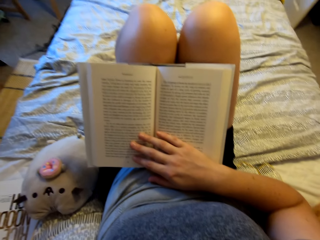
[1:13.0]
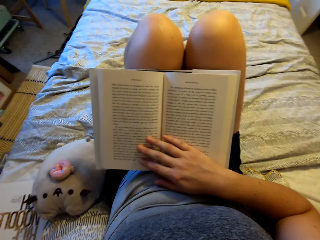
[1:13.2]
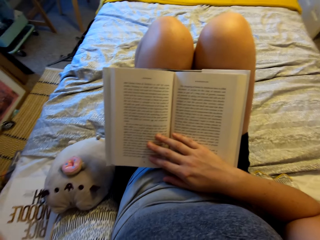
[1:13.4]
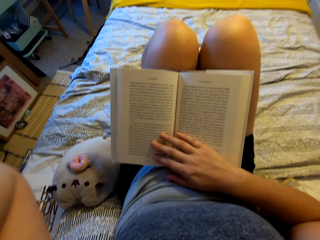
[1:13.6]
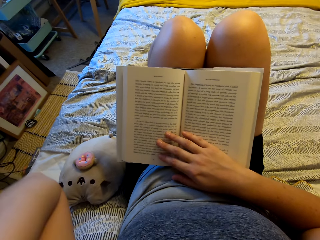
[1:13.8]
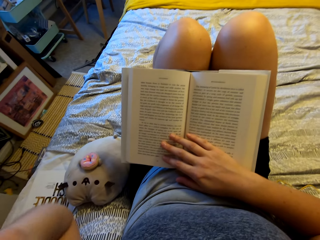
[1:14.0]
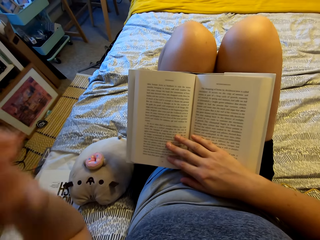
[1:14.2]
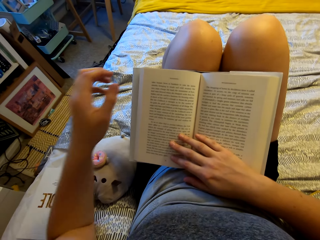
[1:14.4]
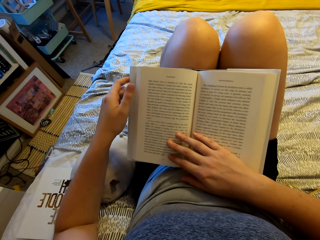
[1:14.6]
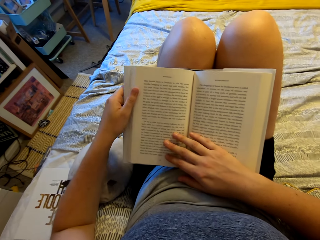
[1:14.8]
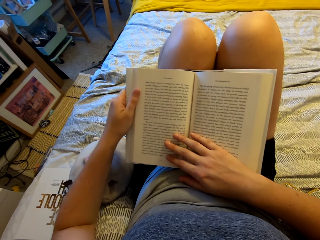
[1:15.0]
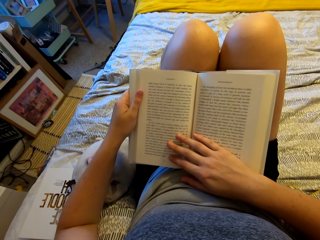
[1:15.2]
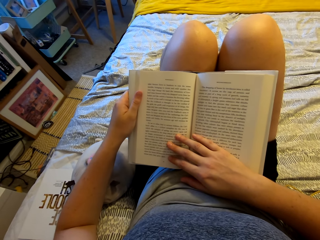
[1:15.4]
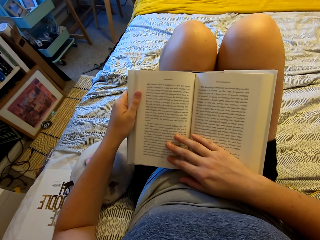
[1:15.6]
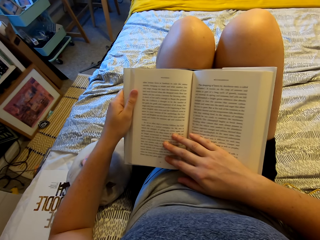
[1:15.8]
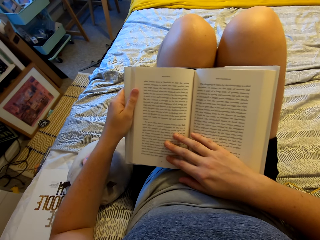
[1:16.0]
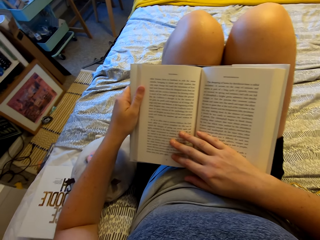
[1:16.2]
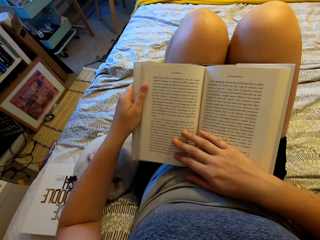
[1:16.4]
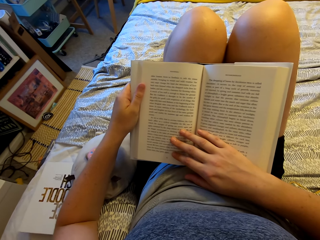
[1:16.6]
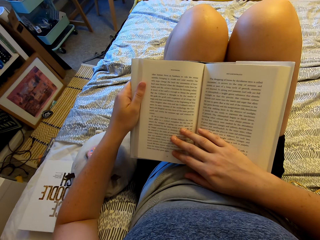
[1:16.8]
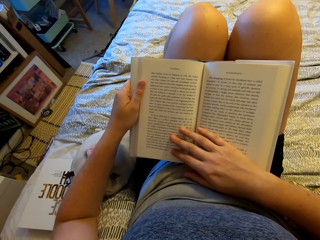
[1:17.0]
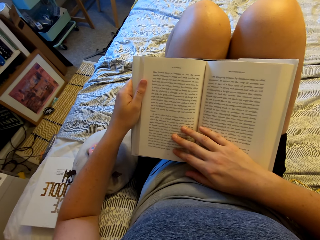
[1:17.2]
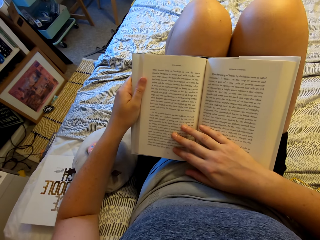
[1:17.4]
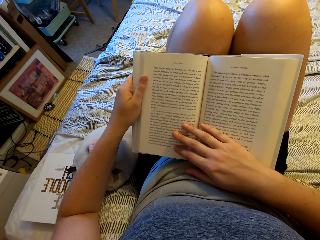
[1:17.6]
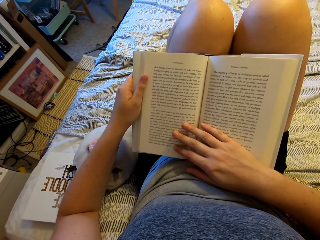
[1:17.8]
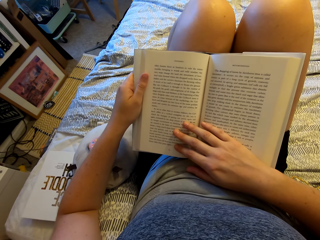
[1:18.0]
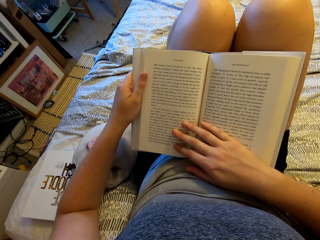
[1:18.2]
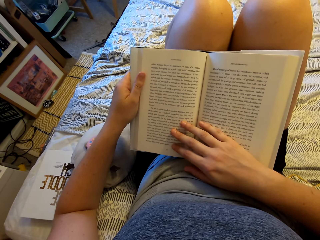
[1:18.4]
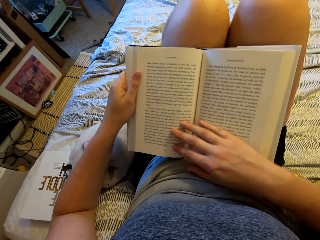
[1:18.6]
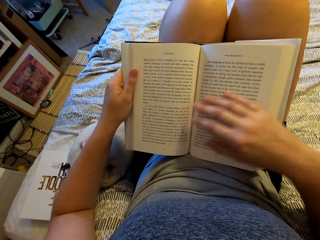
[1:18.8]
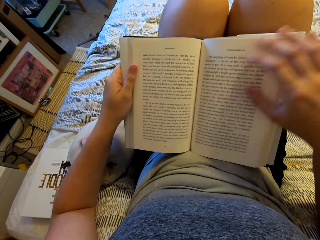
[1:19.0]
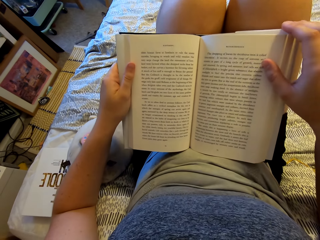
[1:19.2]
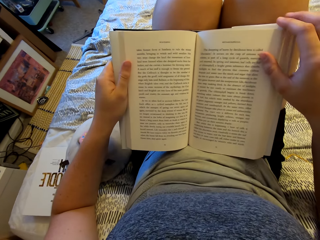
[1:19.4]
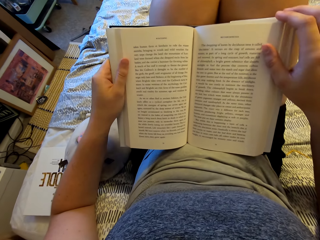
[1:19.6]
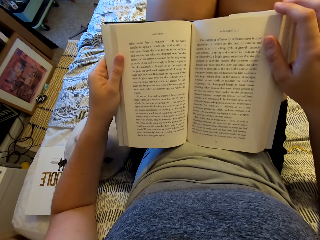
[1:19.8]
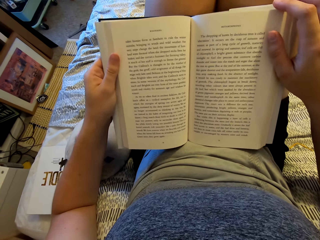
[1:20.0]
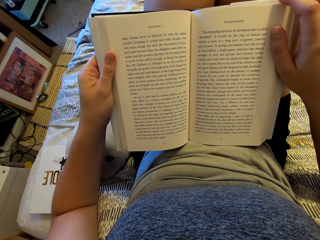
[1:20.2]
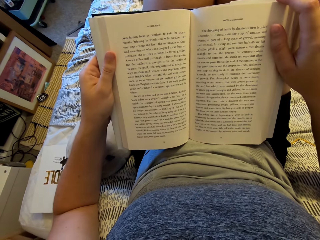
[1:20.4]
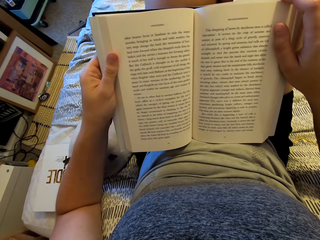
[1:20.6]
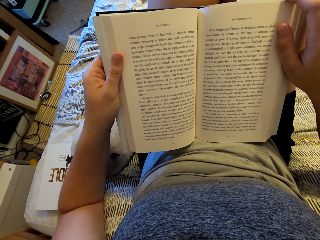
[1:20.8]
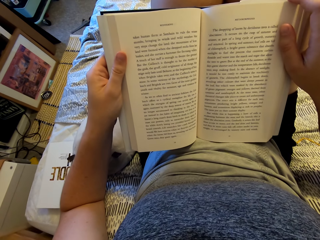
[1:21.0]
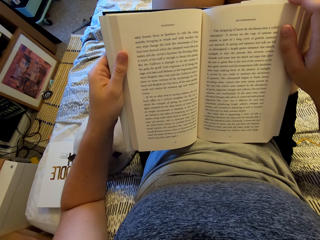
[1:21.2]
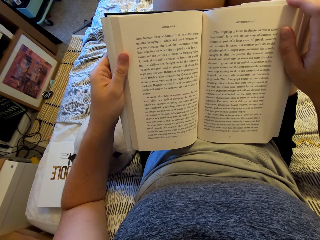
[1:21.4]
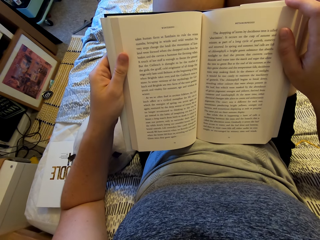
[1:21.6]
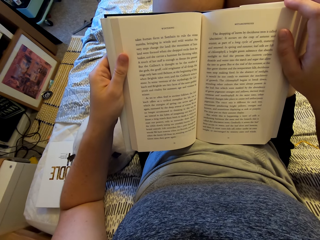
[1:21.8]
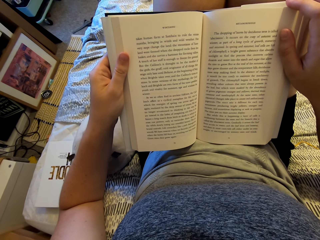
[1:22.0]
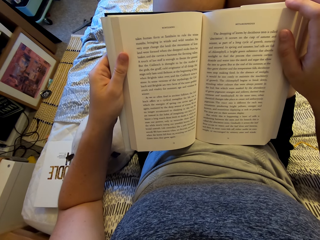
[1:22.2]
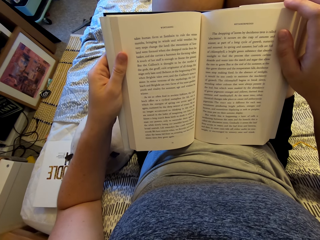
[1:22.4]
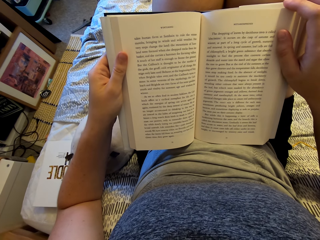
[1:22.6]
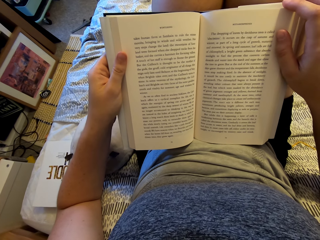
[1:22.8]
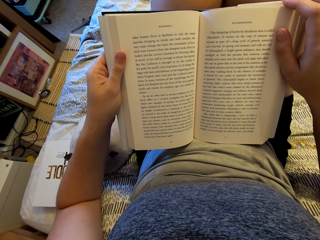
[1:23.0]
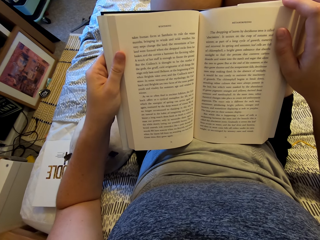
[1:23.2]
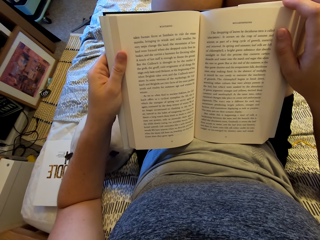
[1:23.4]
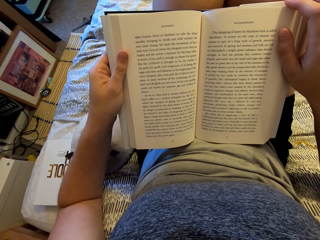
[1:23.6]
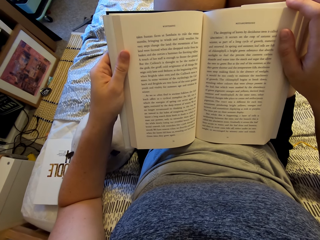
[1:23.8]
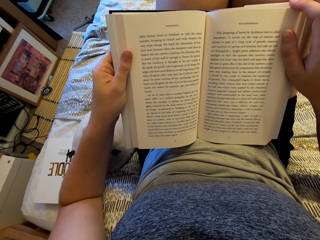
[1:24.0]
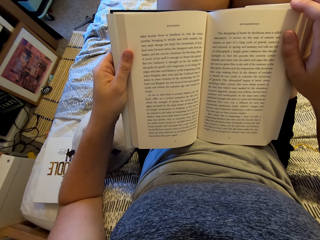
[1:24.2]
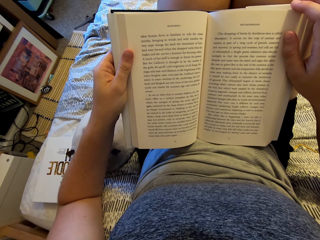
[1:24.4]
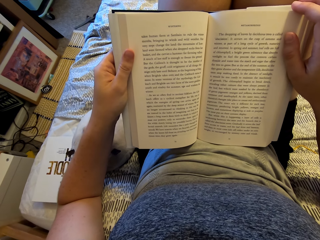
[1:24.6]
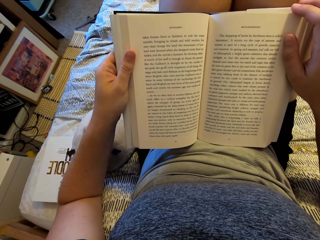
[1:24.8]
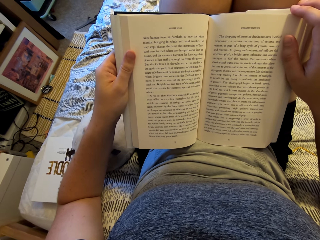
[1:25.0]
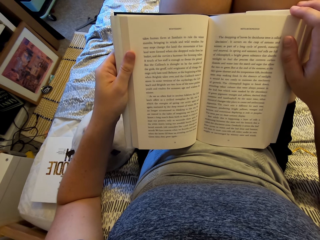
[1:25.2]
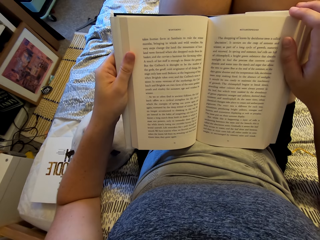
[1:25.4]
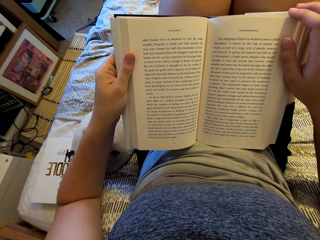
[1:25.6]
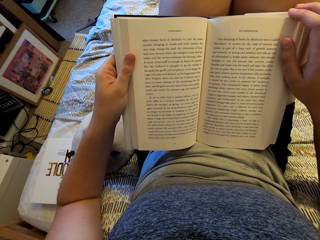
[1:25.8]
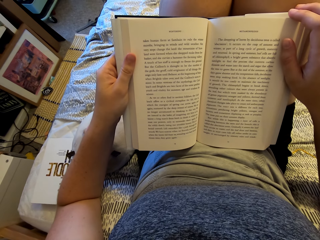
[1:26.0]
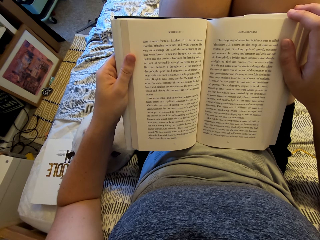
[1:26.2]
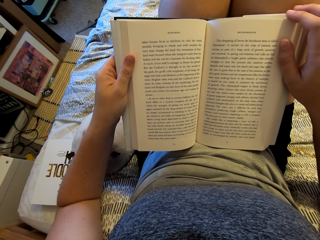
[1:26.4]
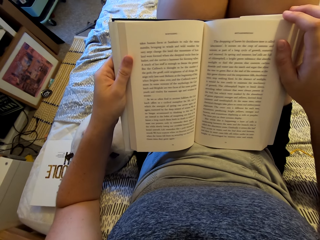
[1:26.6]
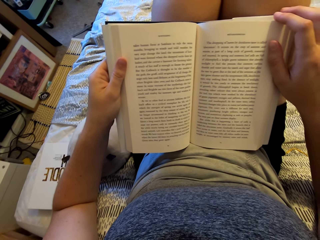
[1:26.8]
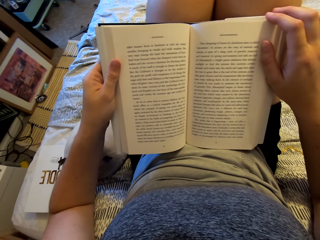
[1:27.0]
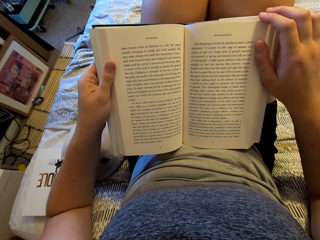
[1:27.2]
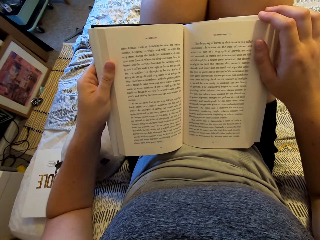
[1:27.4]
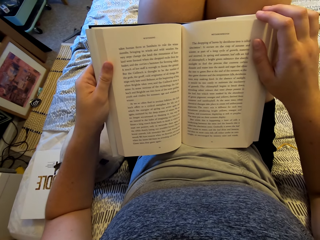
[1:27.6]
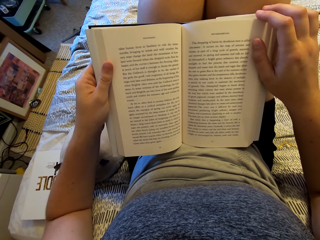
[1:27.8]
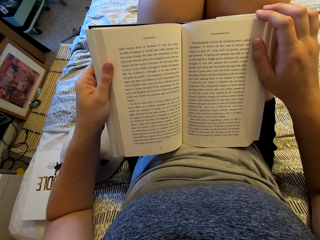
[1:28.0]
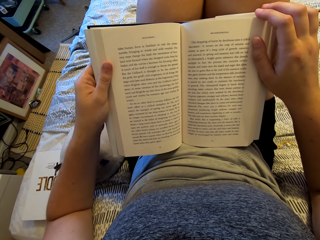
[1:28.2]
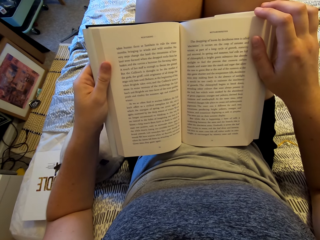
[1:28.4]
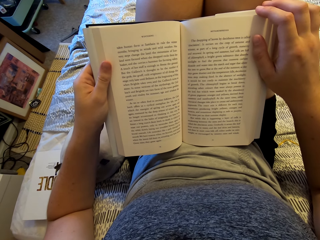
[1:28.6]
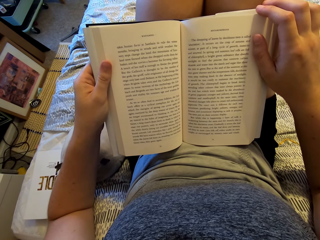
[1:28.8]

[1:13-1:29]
The camera wearer holds the story book with both hands. She moves her hand. She reads on the story book.

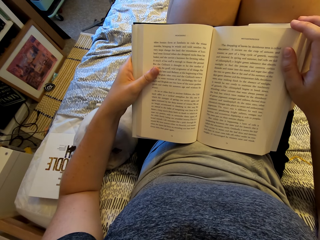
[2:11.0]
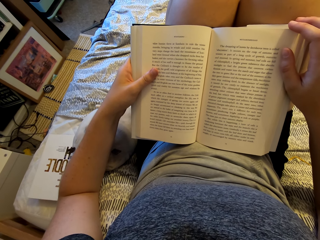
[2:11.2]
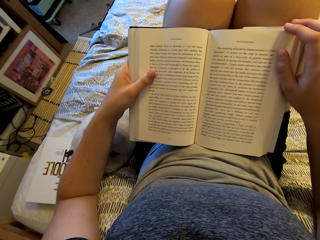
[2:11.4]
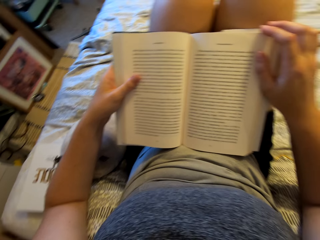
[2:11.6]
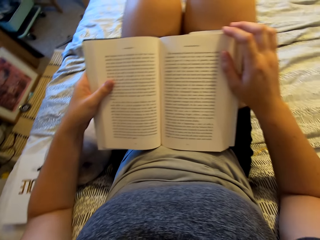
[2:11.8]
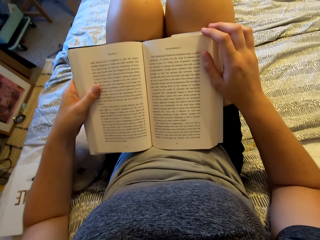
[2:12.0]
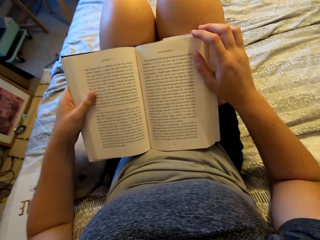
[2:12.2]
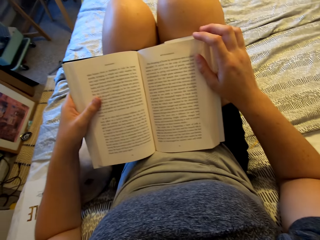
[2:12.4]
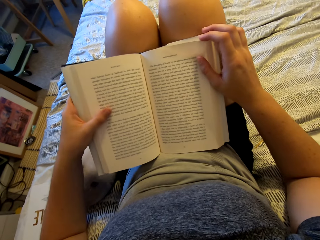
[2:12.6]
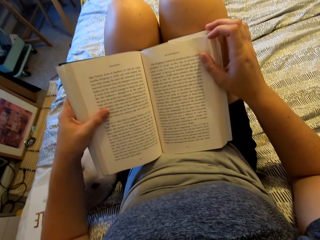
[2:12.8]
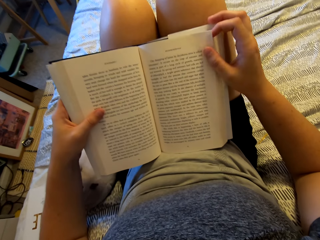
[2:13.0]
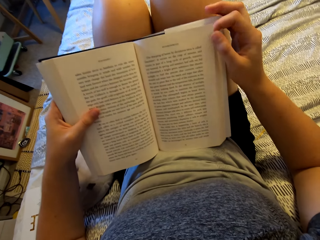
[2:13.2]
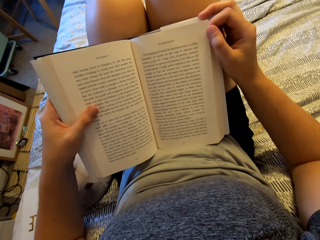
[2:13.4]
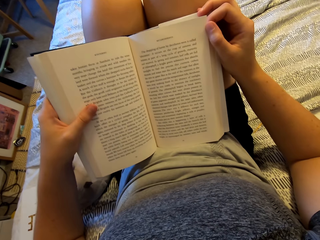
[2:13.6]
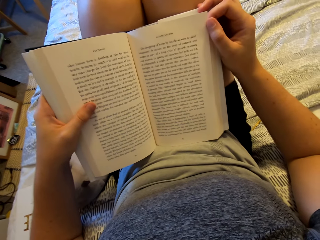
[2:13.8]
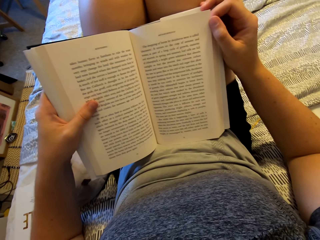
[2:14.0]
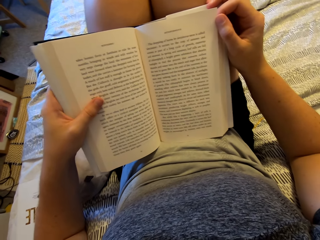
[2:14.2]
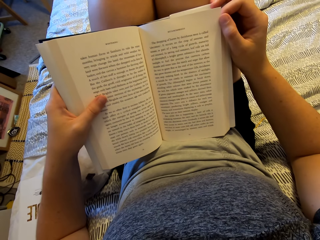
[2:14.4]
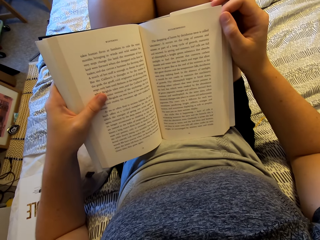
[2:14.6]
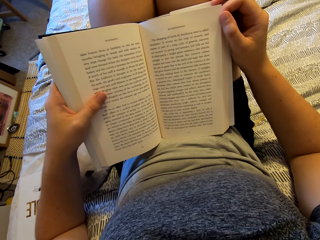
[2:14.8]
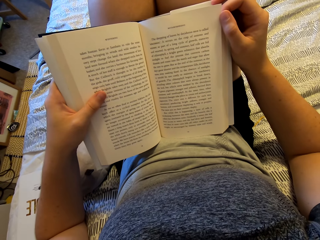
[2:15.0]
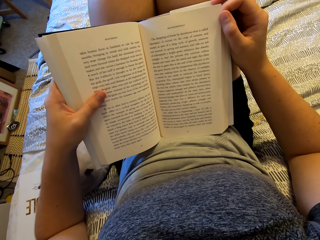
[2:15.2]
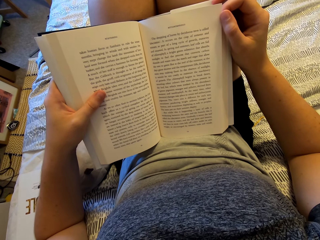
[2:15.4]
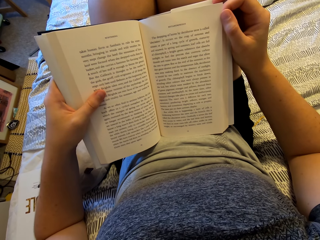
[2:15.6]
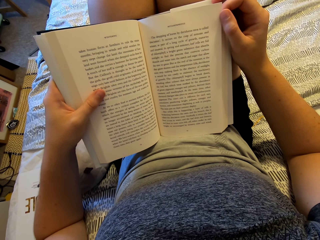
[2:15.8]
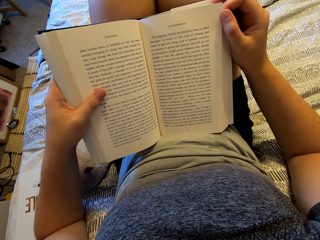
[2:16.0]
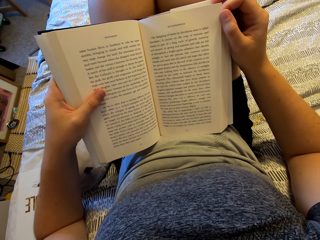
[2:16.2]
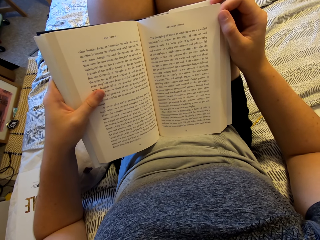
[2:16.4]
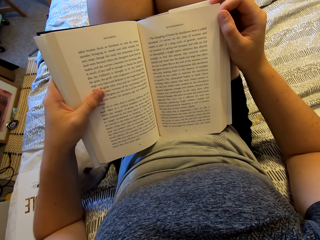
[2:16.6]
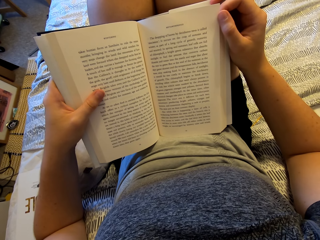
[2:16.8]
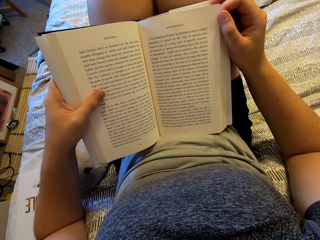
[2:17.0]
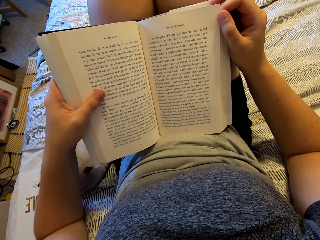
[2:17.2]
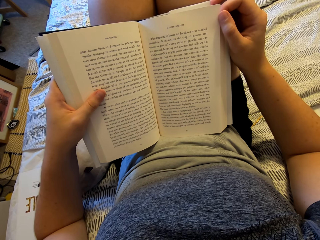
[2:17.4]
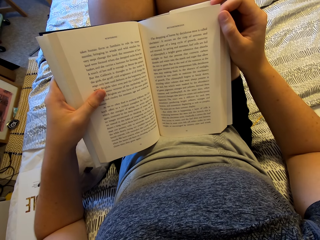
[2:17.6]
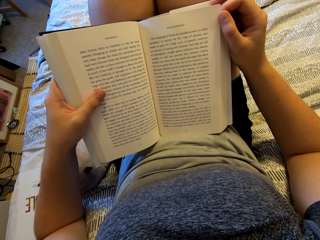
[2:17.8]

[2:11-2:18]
The camera wearer moves the book.
